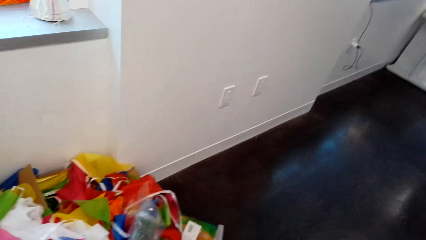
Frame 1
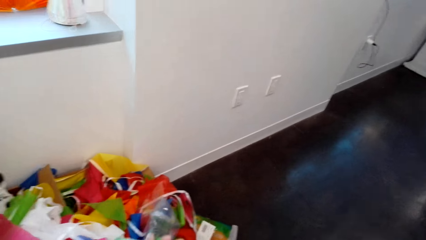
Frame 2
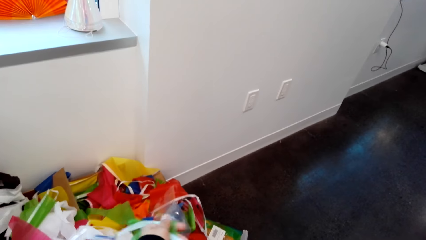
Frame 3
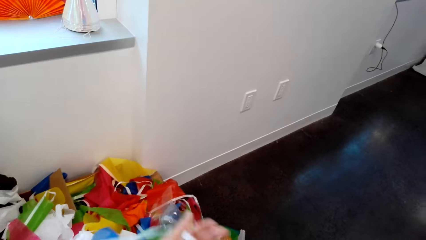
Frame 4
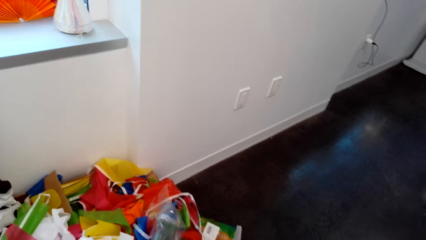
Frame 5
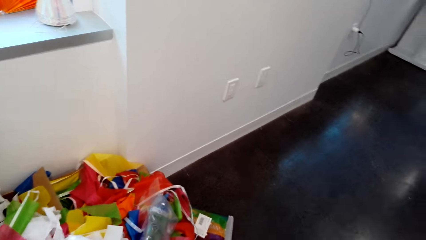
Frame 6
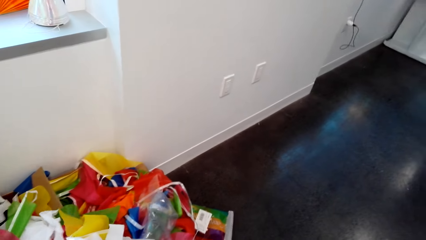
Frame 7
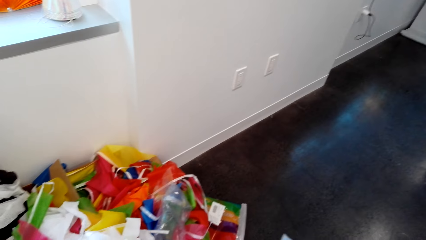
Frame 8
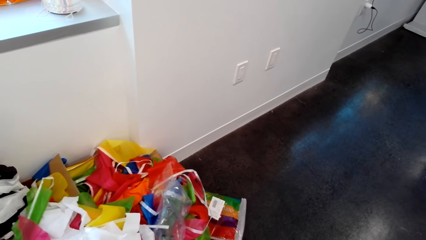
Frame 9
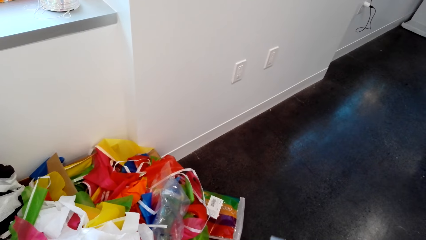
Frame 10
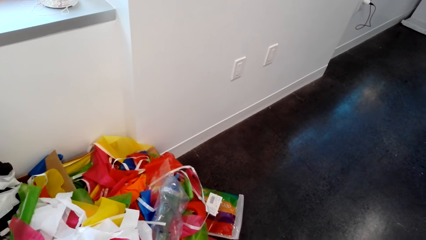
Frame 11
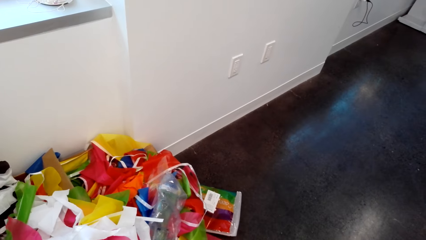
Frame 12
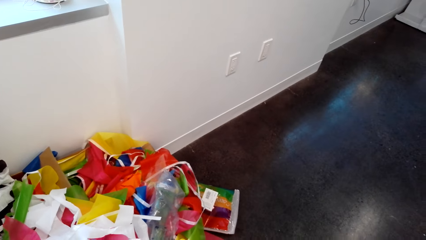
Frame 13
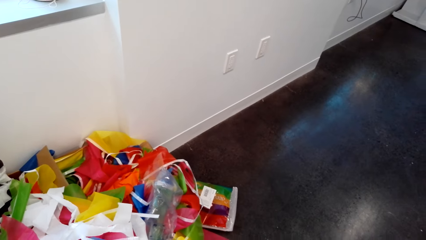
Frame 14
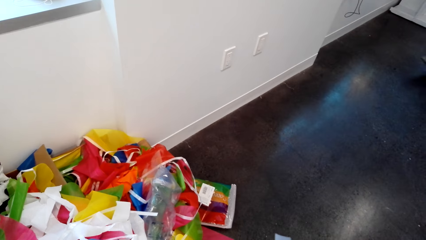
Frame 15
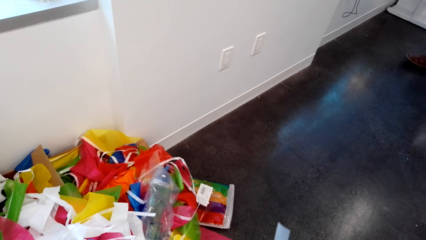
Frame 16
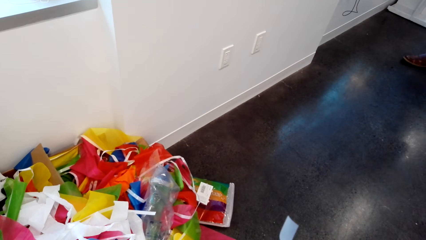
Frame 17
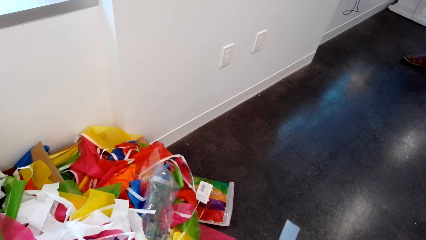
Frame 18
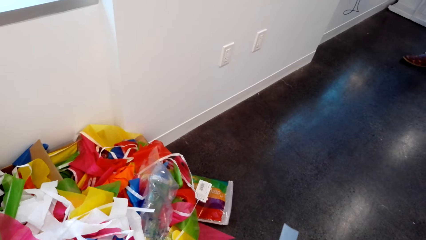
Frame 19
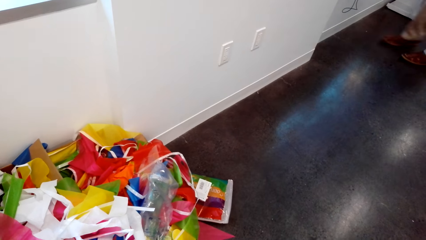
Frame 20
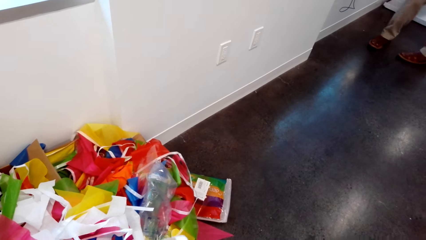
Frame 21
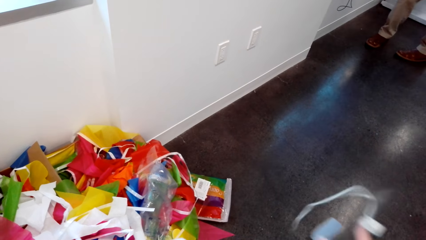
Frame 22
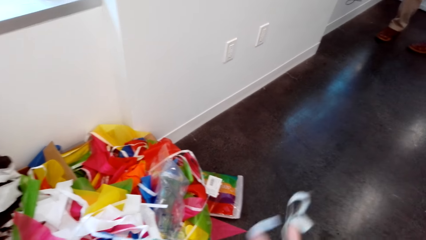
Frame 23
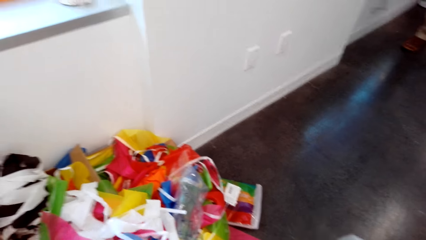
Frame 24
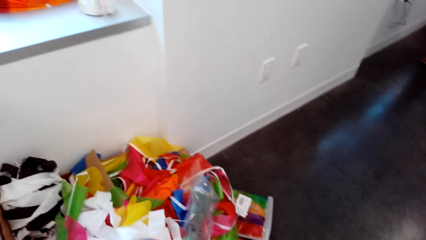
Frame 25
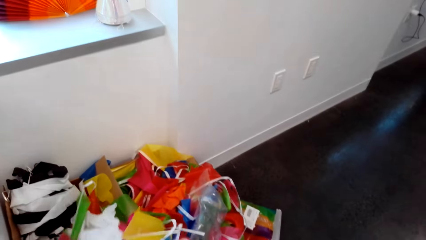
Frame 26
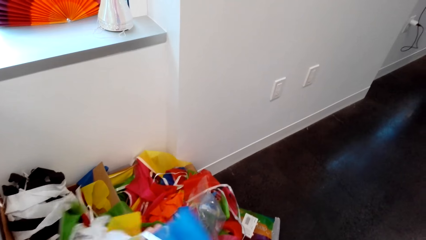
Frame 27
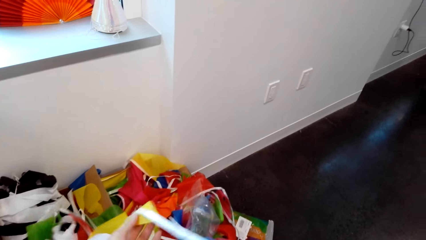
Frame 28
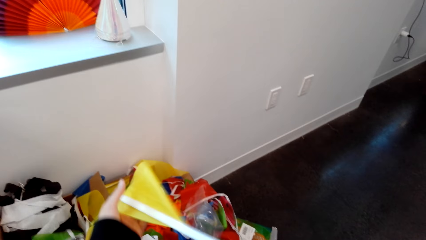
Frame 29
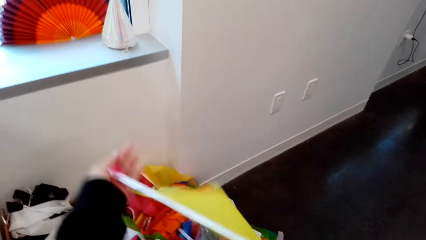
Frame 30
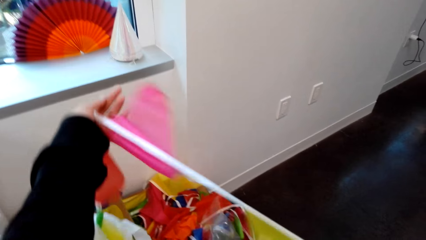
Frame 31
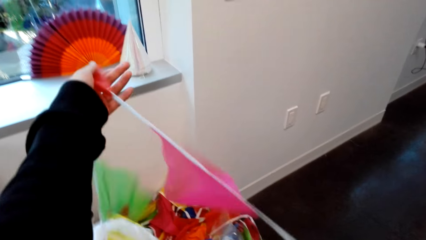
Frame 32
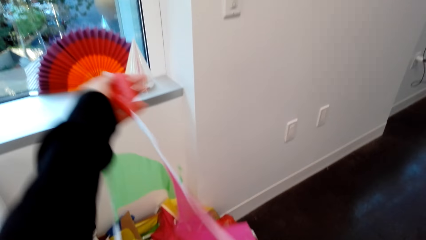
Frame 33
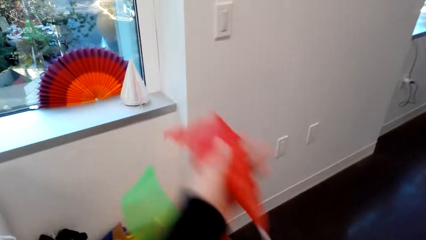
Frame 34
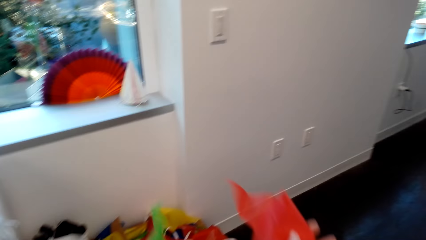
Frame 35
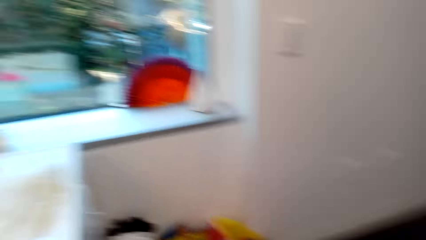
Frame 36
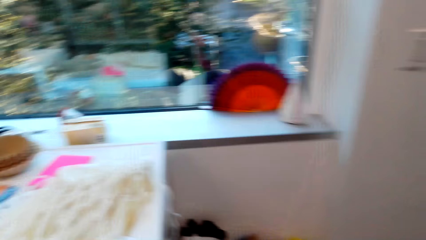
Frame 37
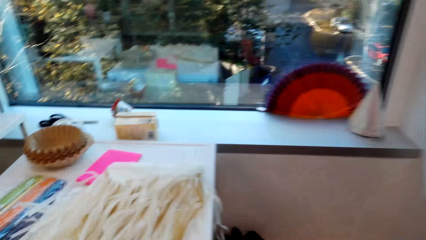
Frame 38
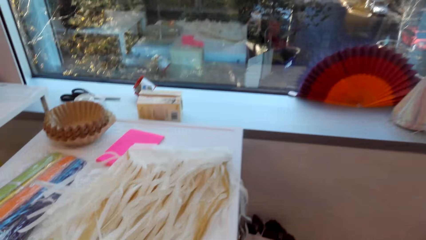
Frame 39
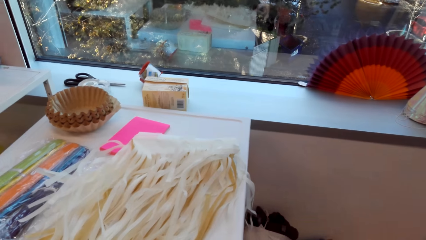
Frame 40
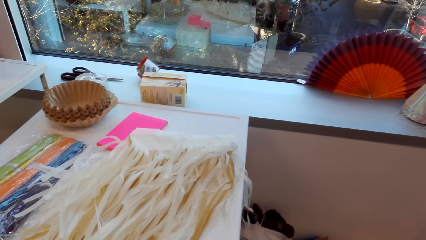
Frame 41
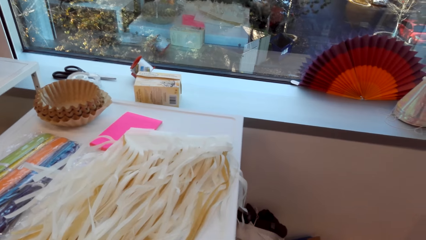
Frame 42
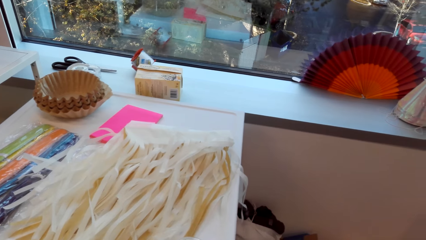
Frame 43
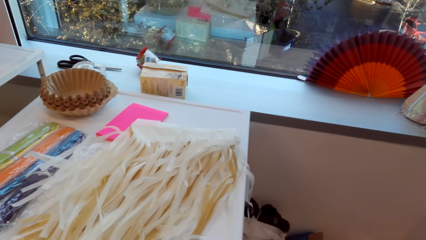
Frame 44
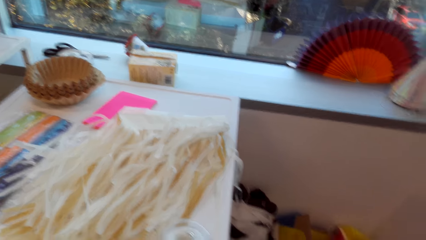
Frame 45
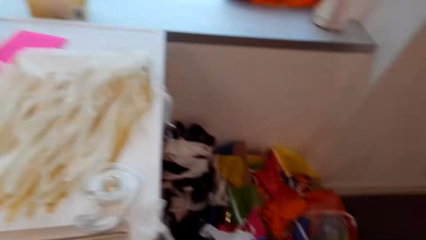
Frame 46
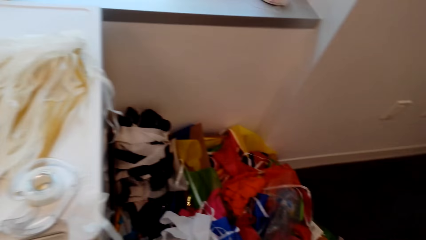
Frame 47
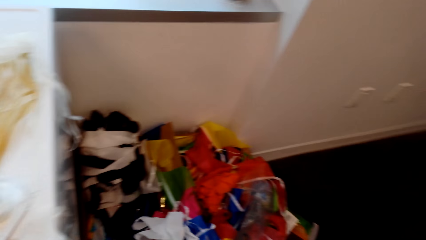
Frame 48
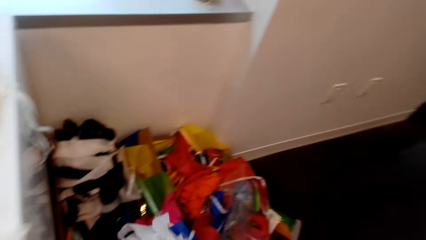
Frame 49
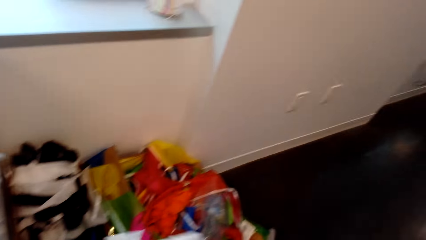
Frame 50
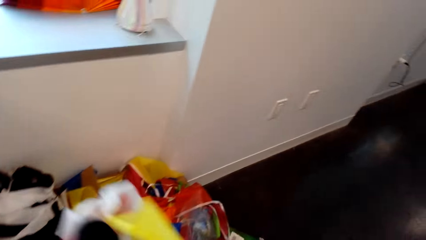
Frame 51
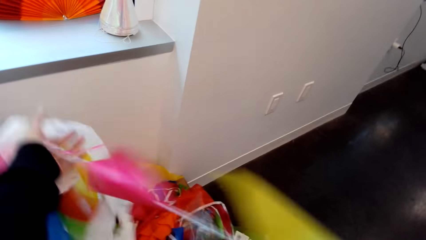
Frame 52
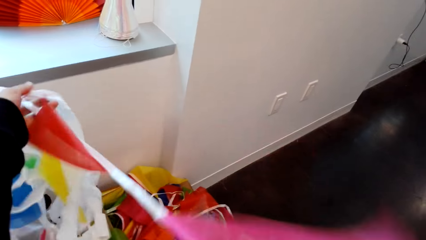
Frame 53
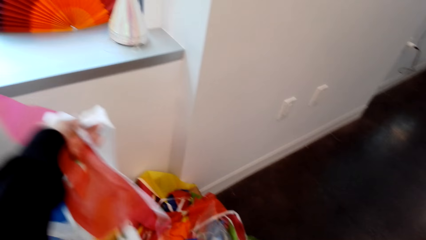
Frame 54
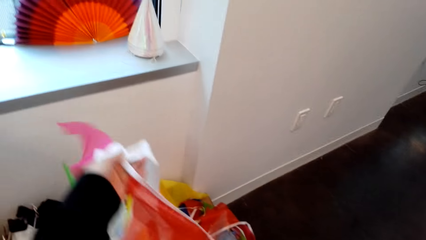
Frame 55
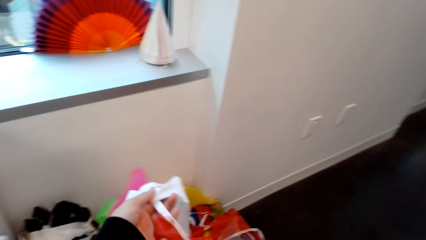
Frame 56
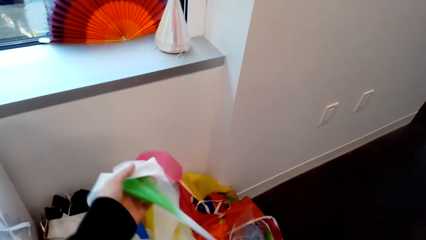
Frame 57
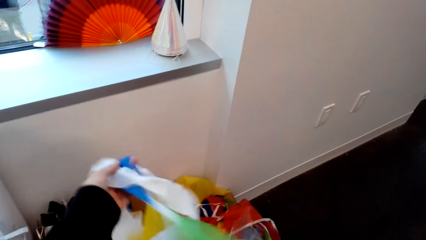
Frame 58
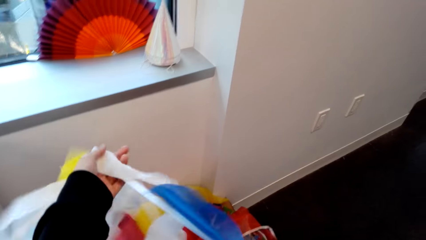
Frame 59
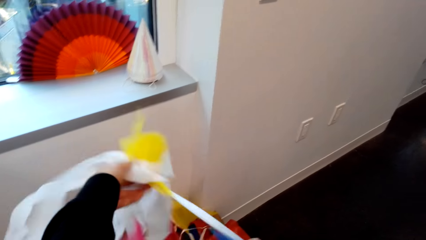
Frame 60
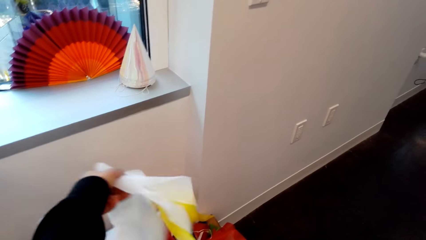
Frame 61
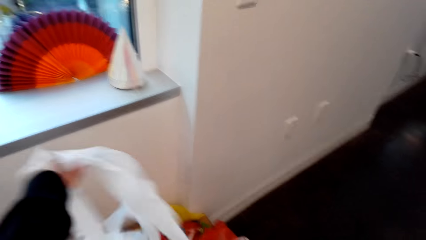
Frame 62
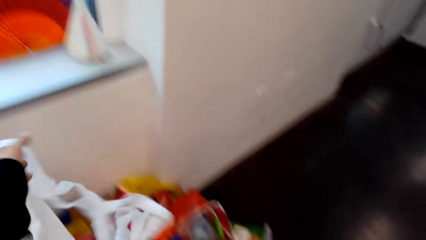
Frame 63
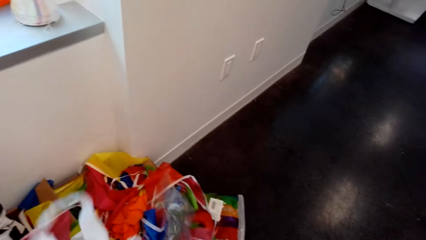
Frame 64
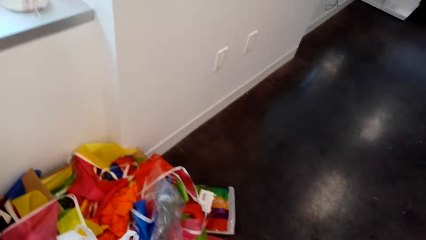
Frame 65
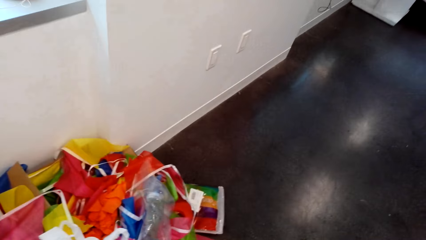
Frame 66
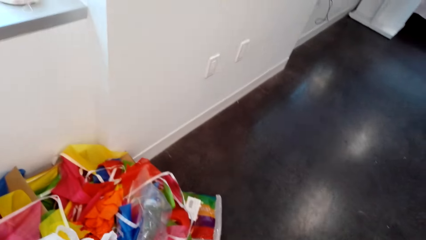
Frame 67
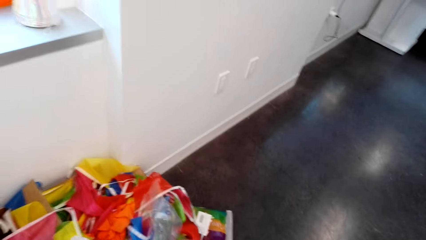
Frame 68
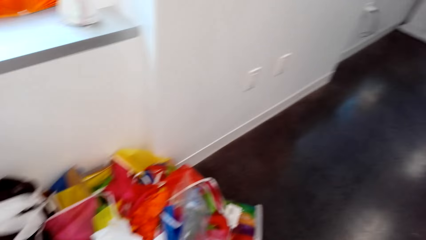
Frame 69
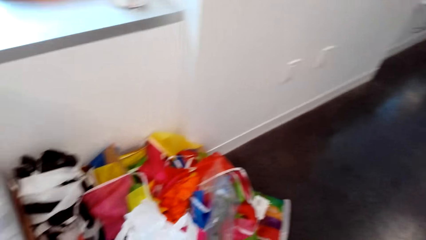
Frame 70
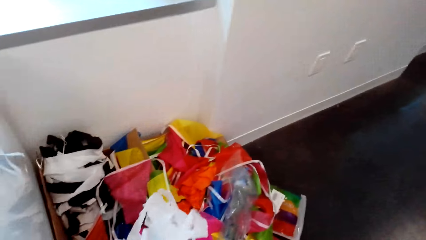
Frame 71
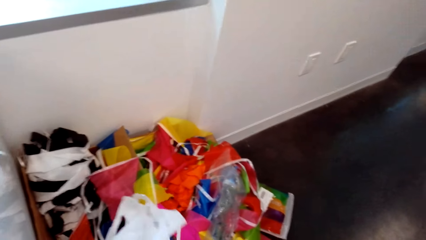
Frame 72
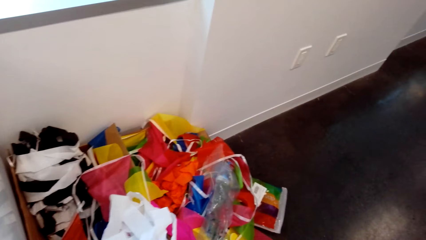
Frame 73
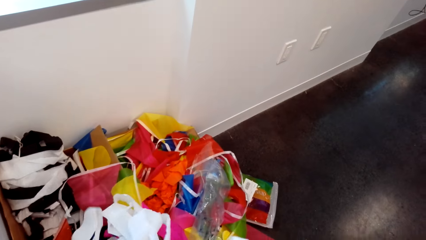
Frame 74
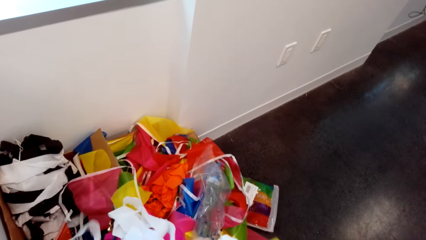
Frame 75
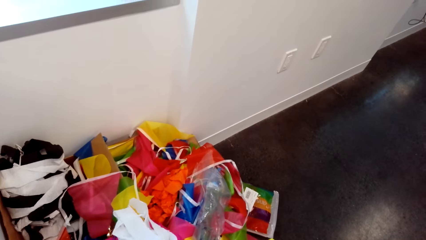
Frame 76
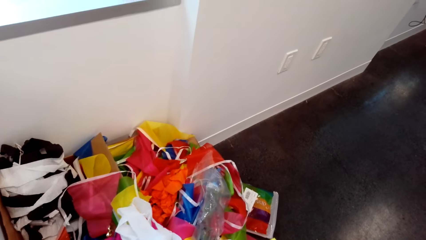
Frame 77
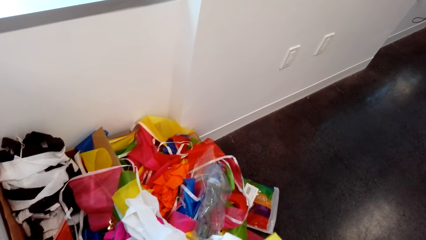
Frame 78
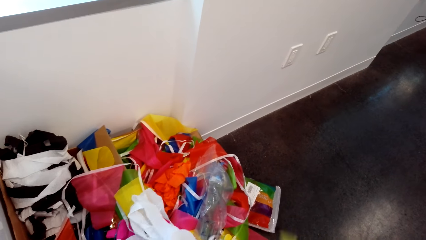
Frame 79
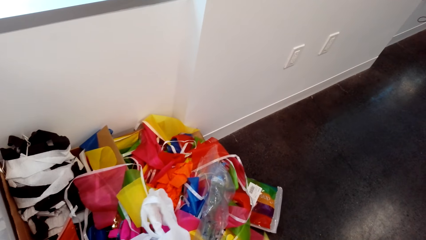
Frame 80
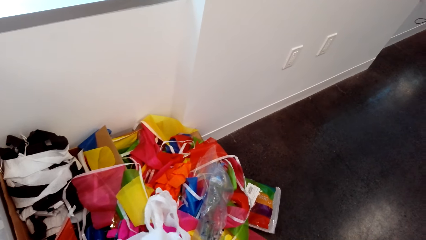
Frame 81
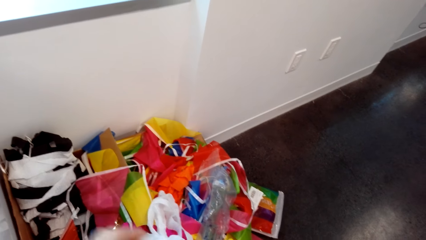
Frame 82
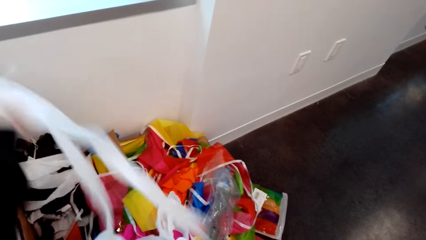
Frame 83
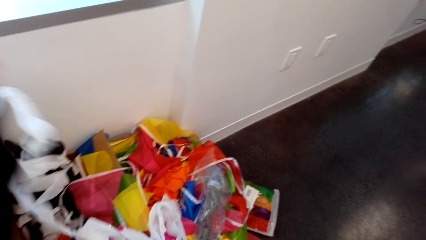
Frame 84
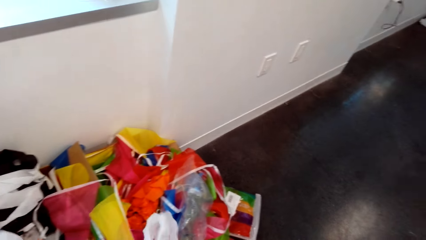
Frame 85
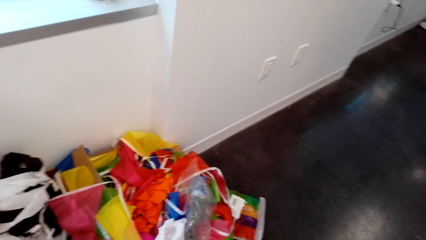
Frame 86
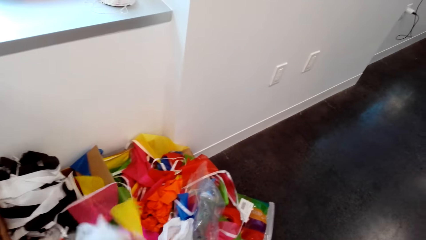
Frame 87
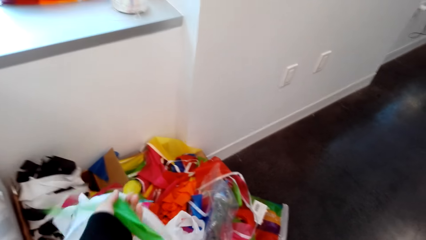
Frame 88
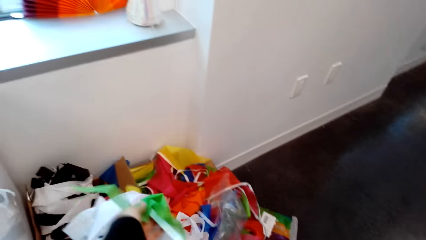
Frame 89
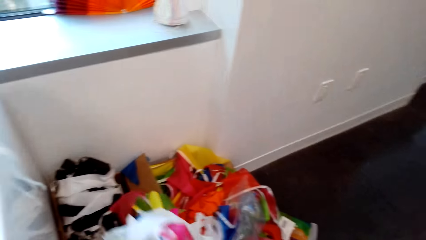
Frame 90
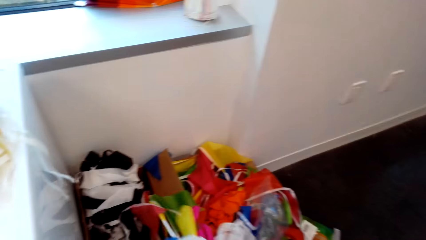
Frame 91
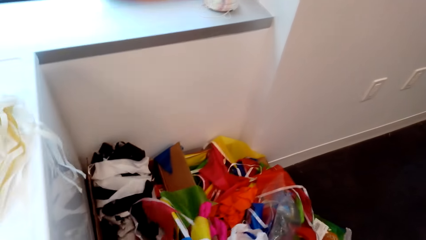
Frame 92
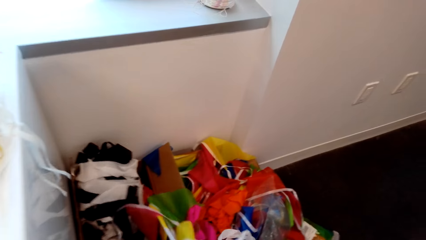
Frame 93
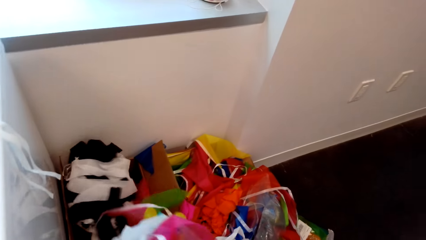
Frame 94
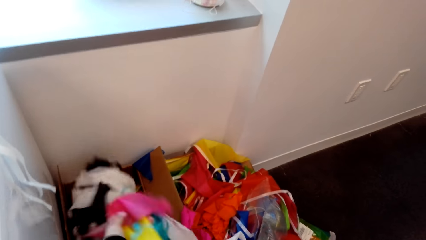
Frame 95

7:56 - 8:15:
A man walks towards the camera wearer. The camera wearer looks at the tape in the hand. They unstick the mounting tape in the hand. They pull party banners. They pick the decorating item from the box. They look on the fridge. They sort the decorating item.
